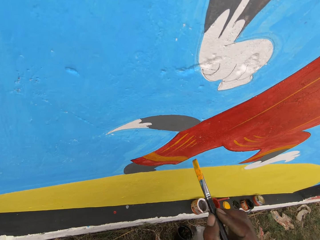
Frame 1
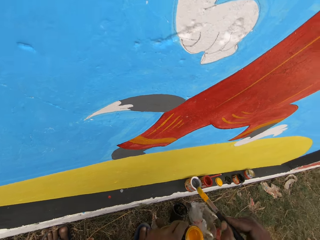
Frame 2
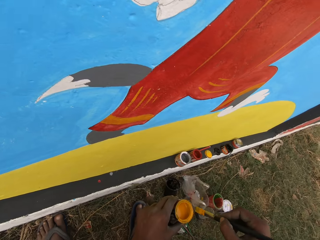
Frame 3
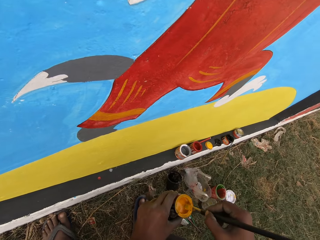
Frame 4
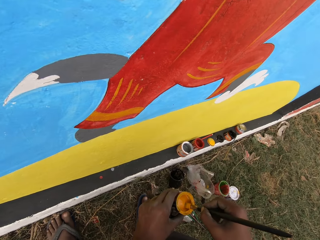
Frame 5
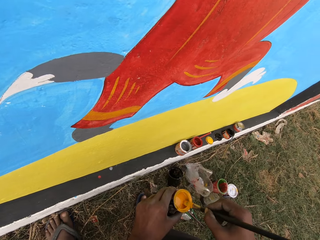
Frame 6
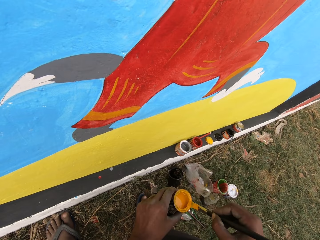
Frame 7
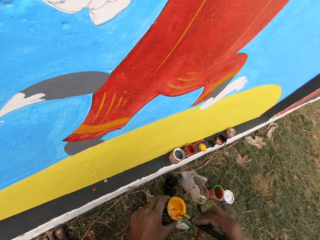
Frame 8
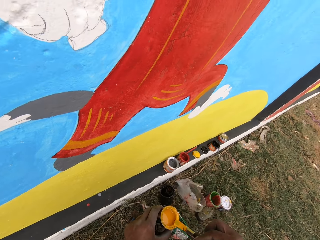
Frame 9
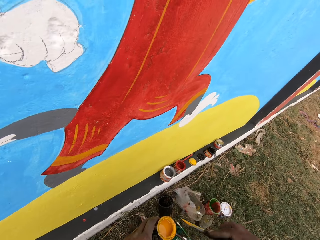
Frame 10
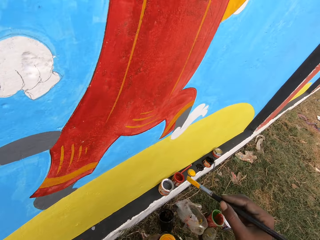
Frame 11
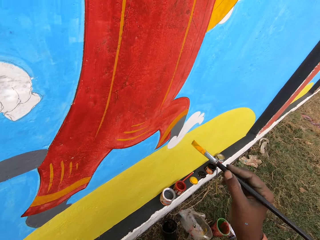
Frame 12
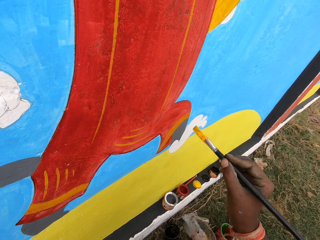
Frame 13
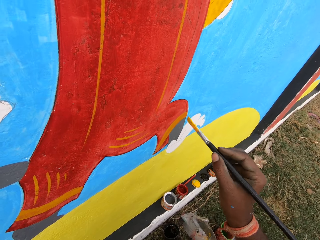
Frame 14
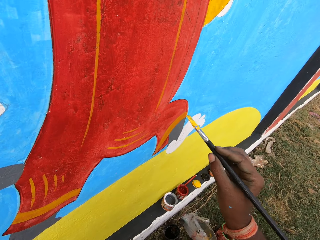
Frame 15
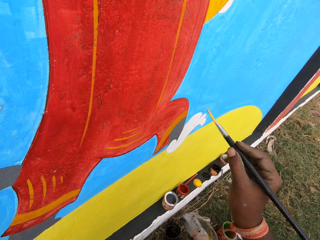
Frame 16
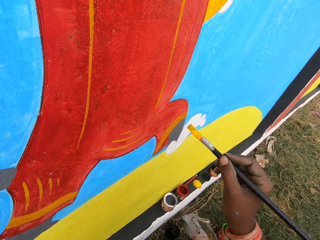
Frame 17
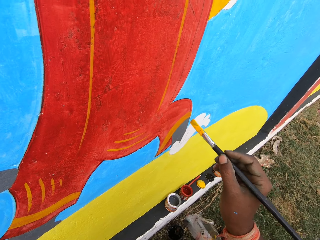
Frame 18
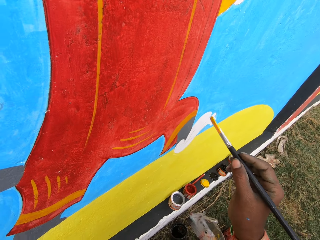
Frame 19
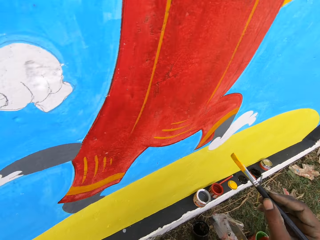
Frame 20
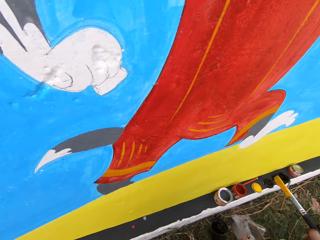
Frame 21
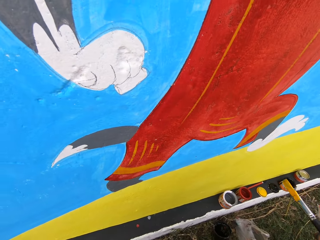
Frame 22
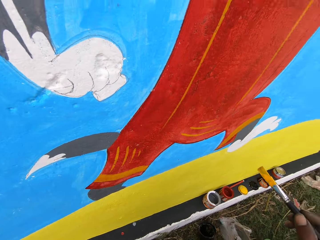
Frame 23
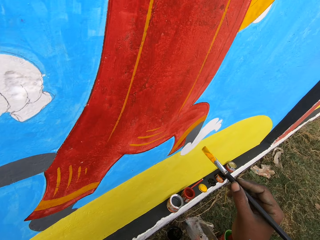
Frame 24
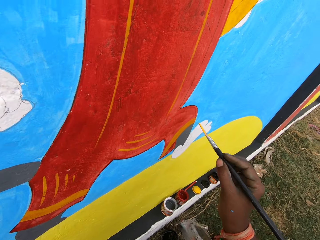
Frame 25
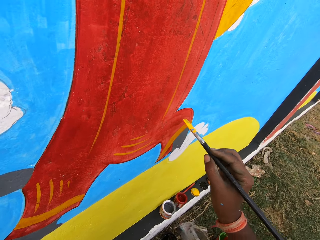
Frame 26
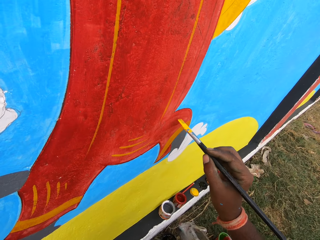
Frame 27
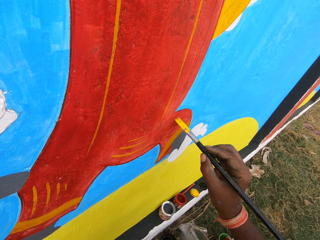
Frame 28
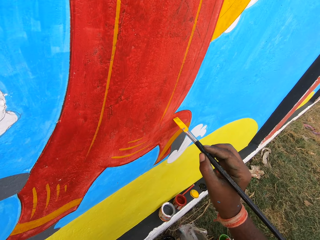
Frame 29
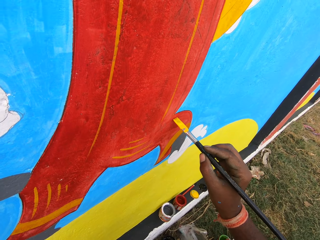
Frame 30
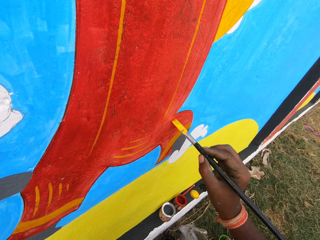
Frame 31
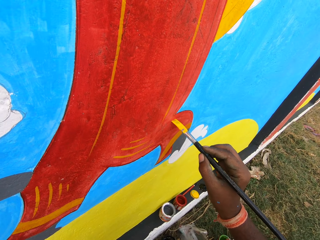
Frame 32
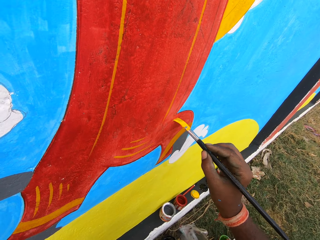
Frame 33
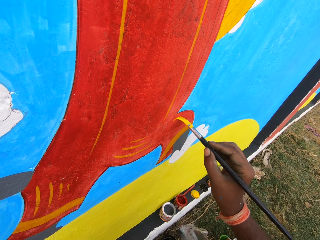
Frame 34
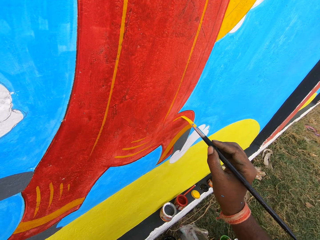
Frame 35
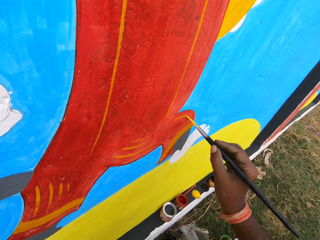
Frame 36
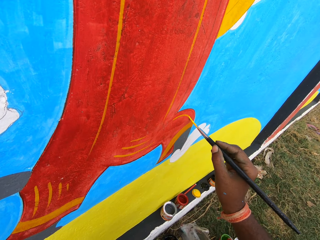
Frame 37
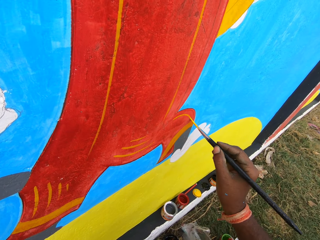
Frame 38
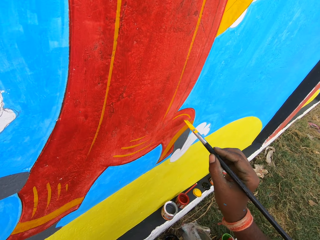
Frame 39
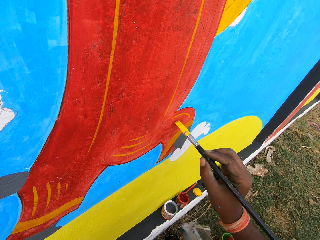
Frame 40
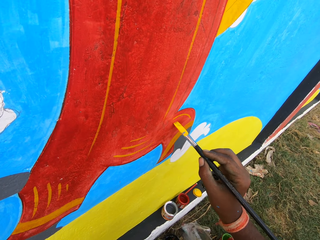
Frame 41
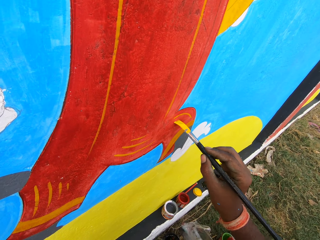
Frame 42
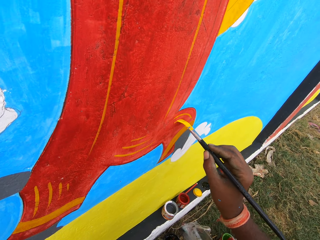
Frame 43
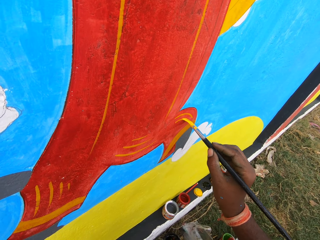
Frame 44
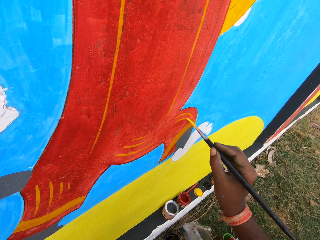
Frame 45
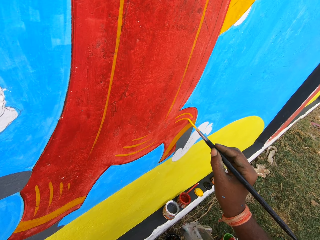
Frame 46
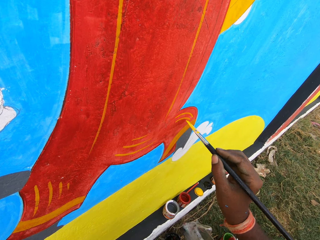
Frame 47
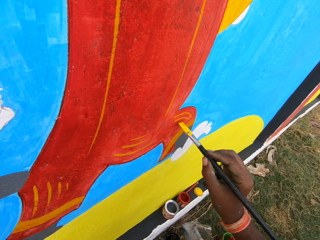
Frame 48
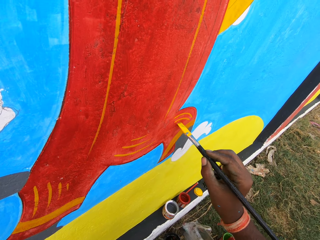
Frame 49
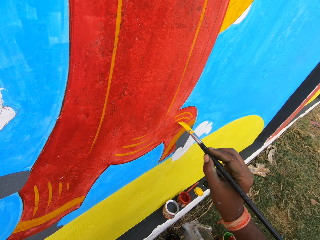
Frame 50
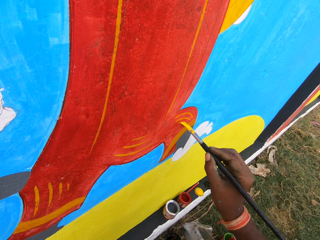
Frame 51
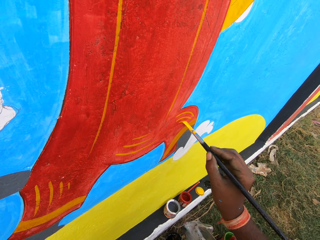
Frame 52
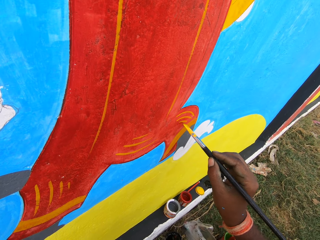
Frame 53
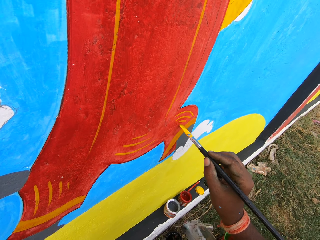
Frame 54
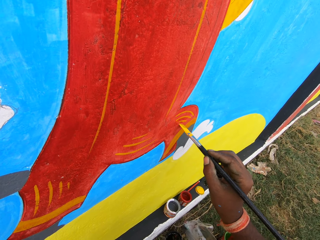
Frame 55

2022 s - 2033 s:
The camera wearer dips the brush into the paint can. They paint the wall with the painting brush.

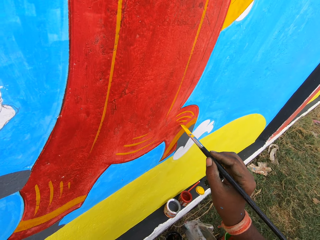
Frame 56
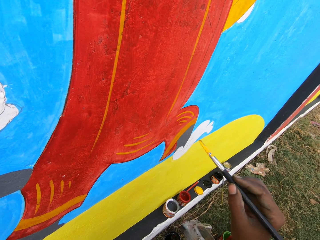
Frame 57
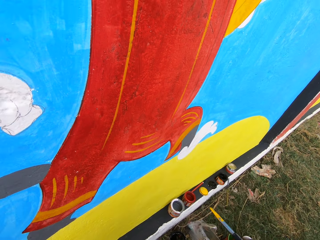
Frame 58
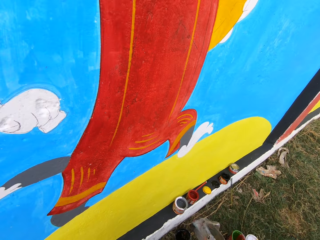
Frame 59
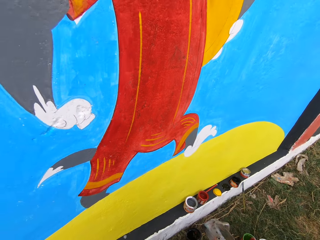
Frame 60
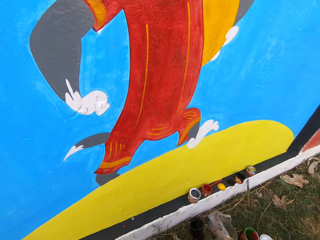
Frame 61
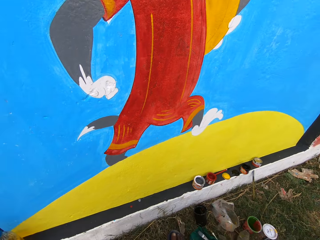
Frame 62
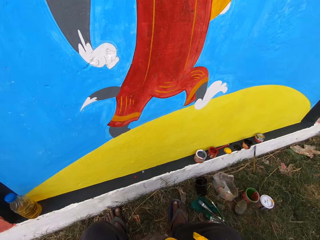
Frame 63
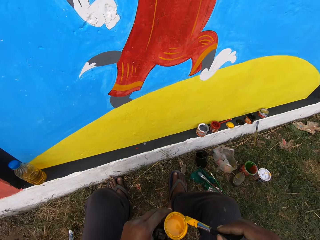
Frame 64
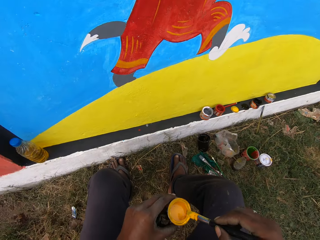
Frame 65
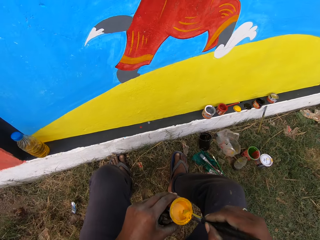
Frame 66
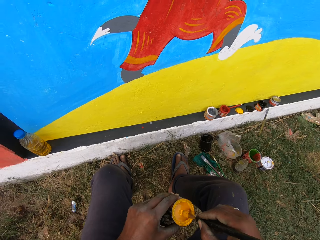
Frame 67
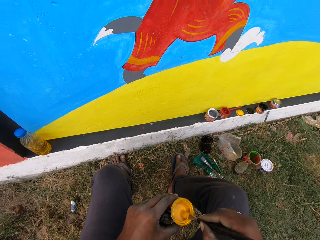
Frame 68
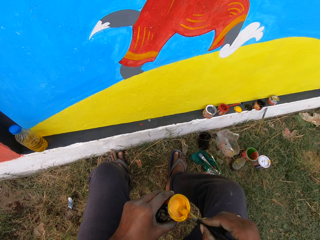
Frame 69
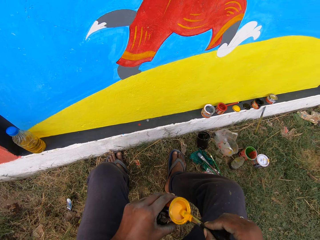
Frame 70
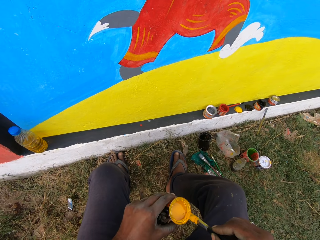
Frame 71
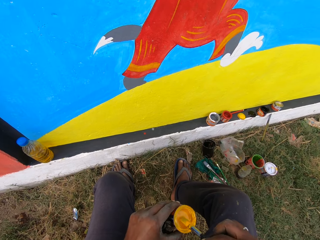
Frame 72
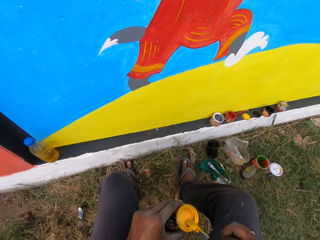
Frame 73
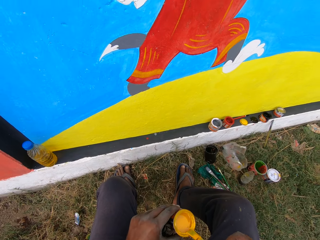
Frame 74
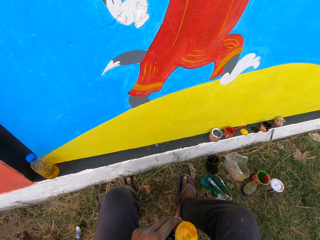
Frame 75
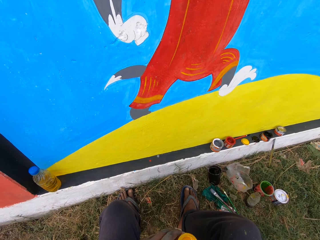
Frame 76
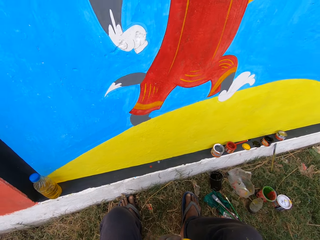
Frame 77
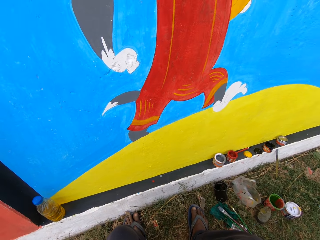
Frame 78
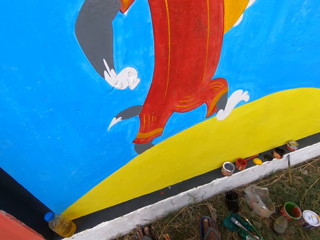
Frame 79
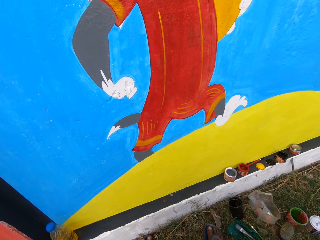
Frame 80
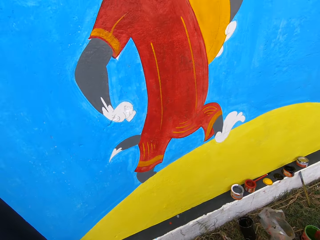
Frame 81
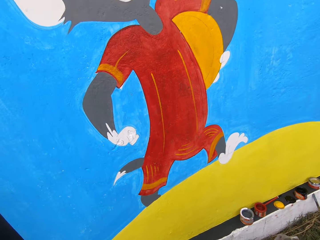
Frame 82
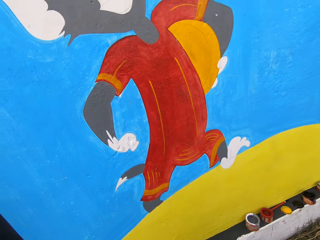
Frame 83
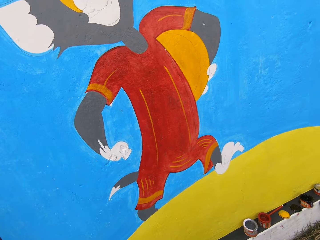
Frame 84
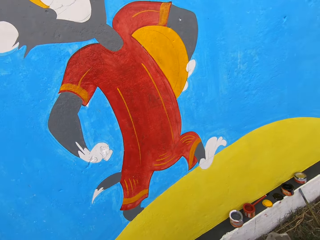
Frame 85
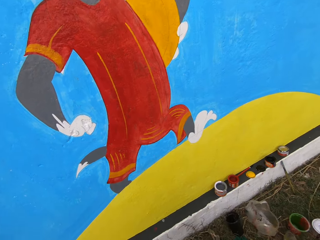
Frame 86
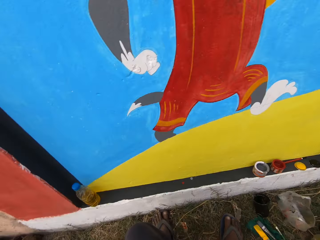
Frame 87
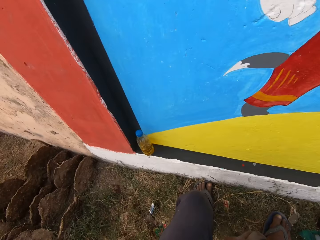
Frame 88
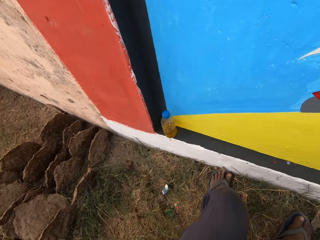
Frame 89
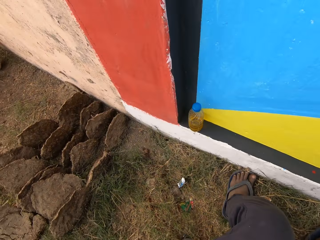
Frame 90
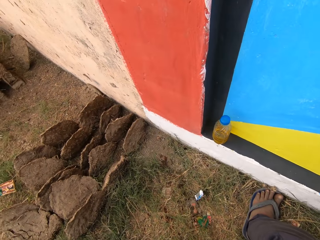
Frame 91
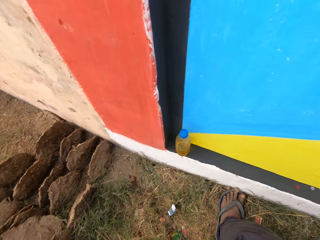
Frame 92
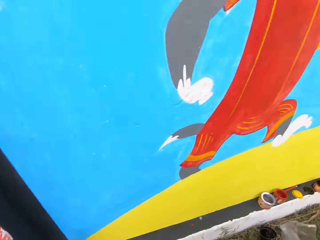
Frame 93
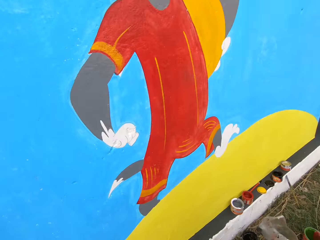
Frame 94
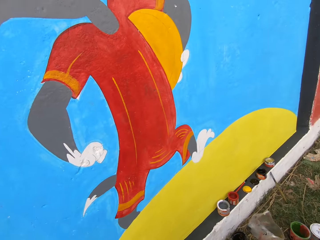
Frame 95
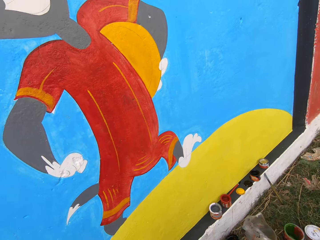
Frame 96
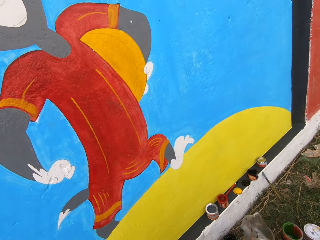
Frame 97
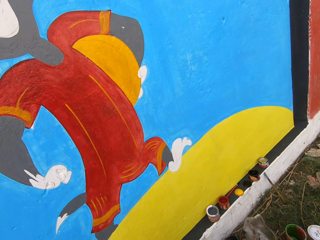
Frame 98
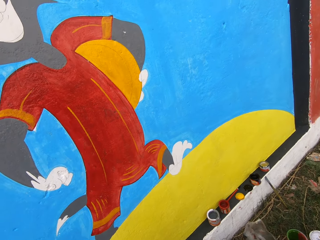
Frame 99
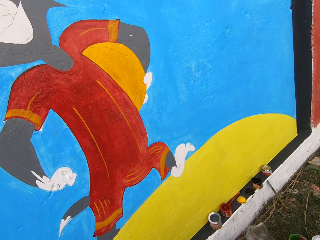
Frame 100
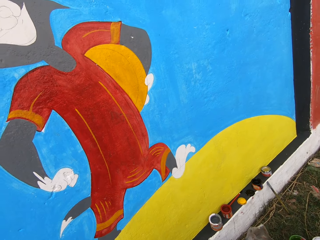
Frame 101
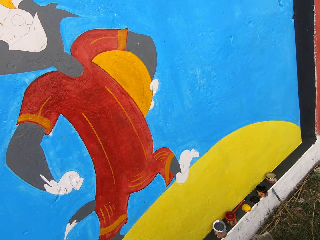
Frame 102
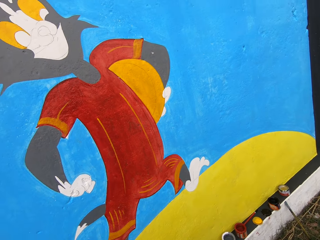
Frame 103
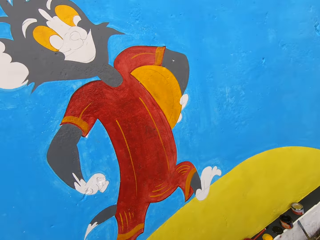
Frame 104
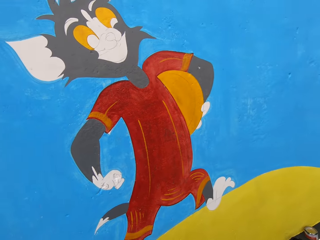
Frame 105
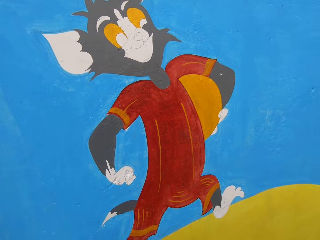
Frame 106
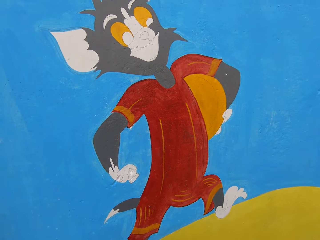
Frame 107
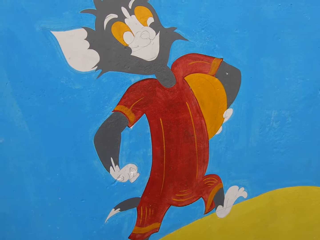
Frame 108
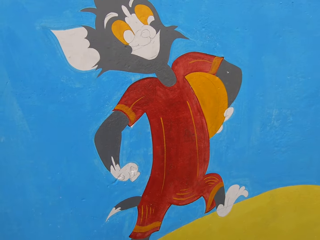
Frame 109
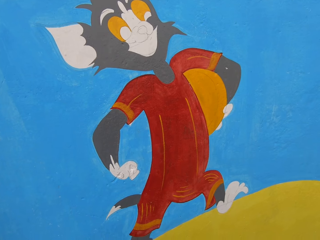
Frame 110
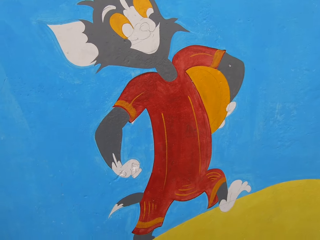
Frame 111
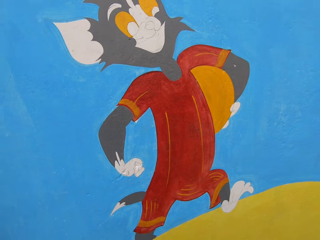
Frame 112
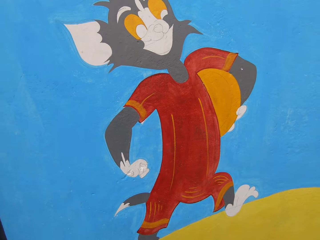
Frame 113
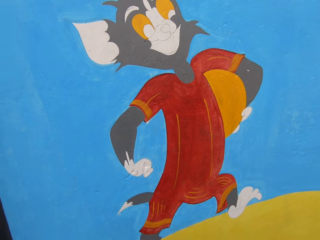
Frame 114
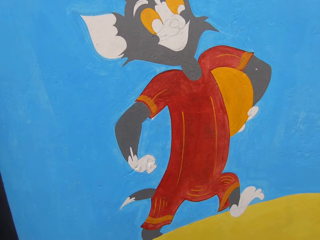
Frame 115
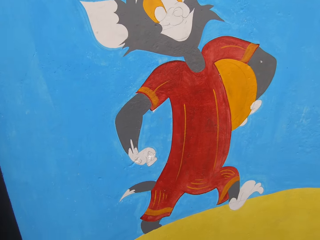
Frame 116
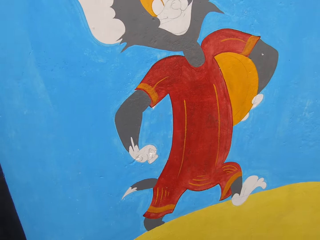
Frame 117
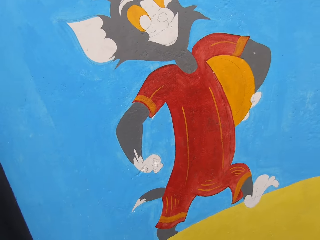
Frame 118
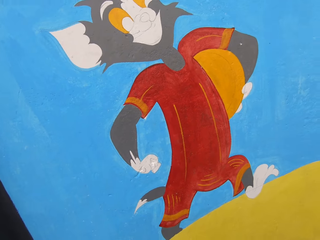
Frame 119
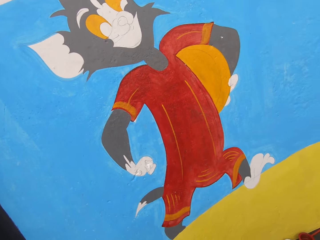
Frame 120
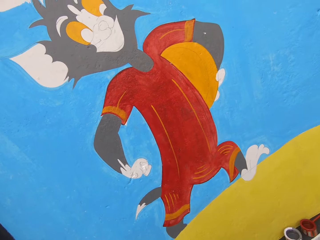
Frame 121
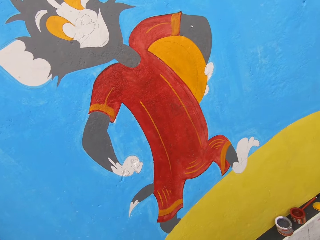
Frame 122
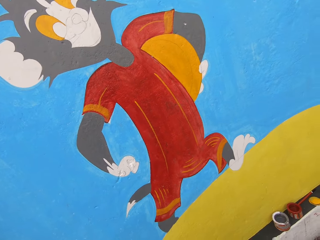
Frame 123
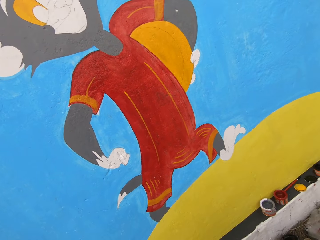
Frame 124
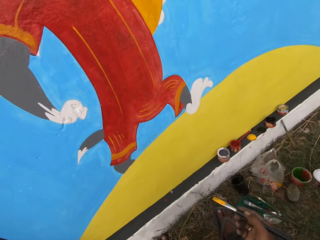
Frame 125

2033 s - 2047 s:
The camera wearer dips the brush into the paint can. They spit on the ground. They converse.
